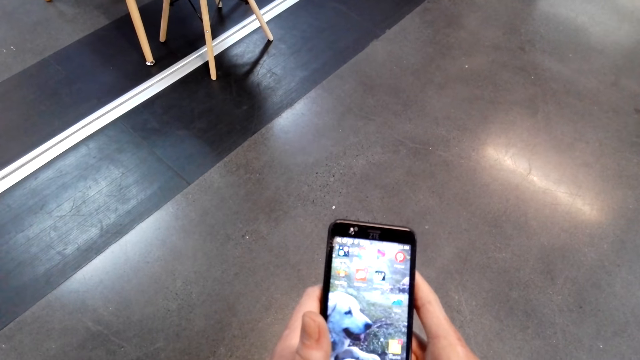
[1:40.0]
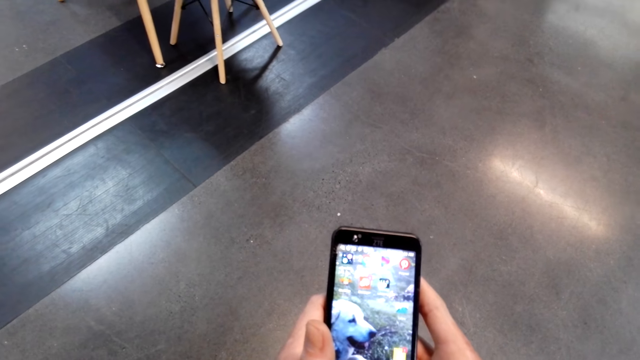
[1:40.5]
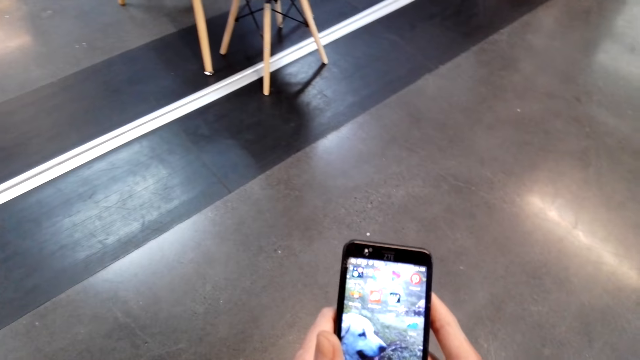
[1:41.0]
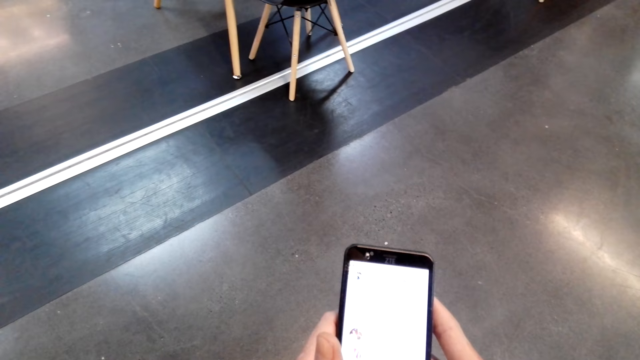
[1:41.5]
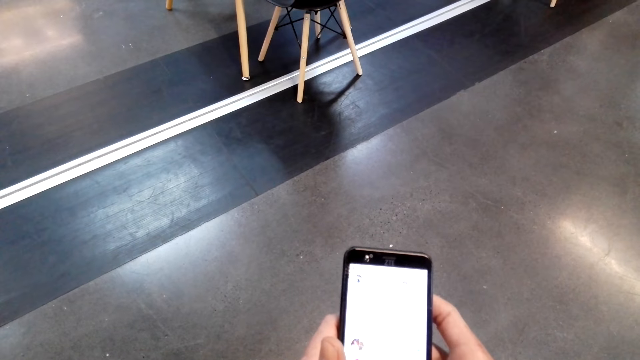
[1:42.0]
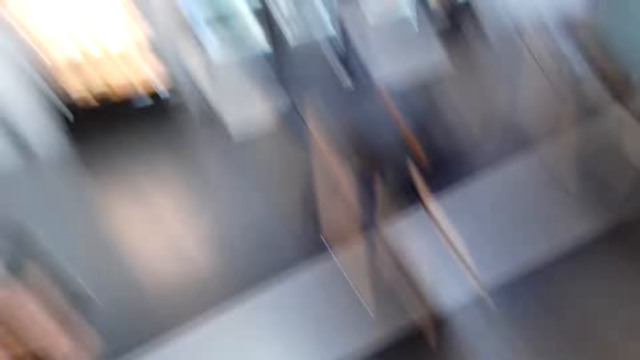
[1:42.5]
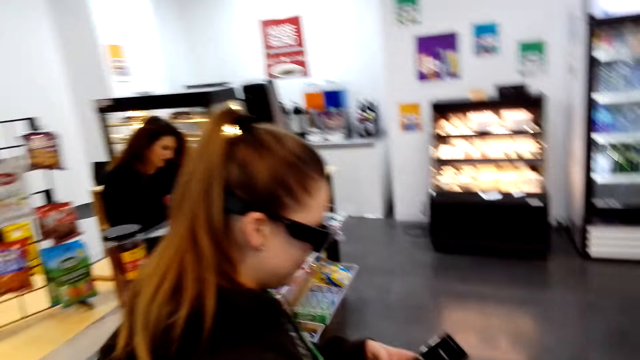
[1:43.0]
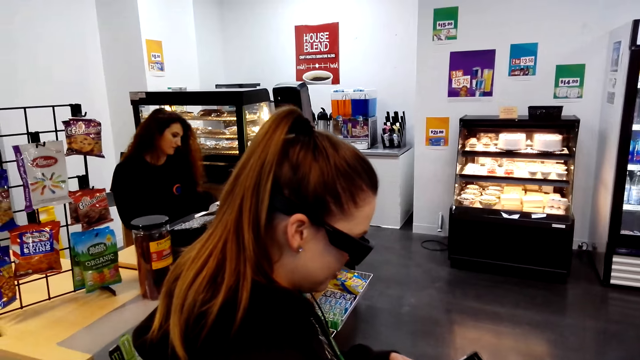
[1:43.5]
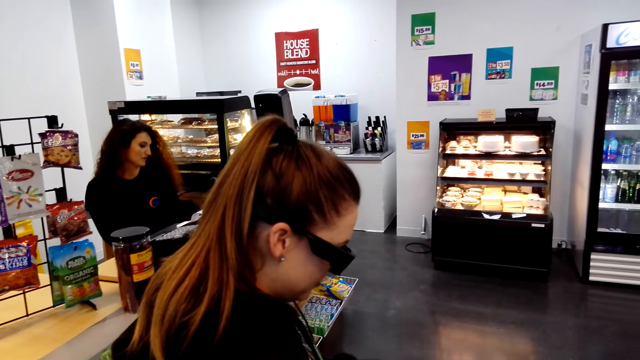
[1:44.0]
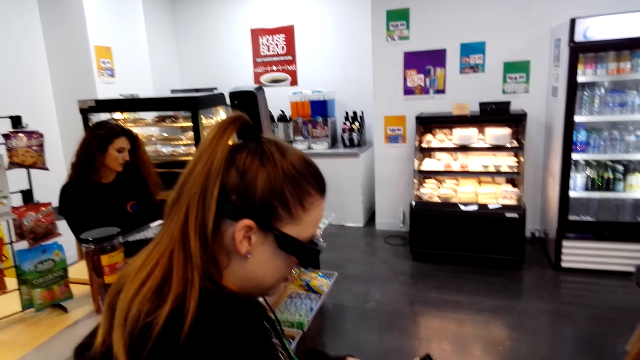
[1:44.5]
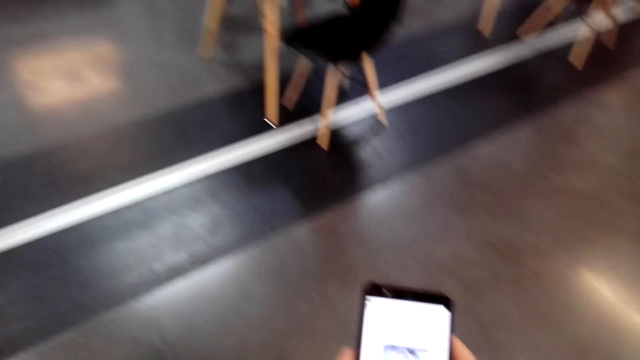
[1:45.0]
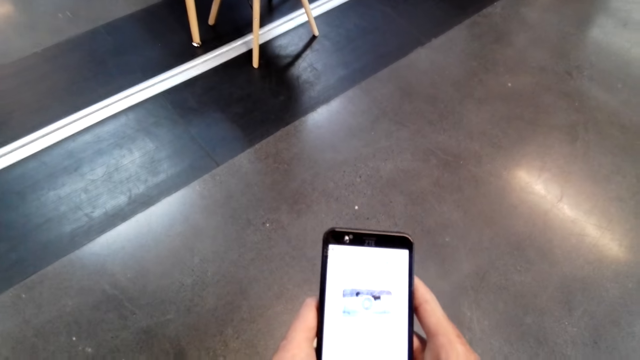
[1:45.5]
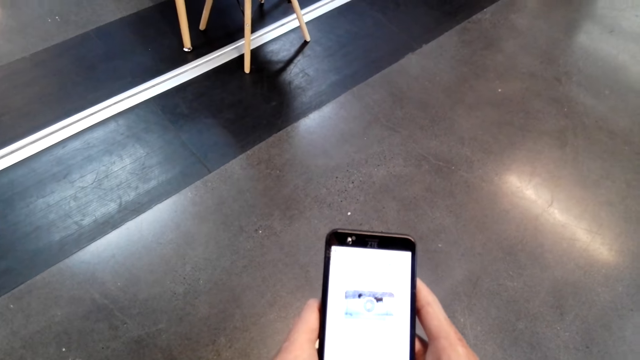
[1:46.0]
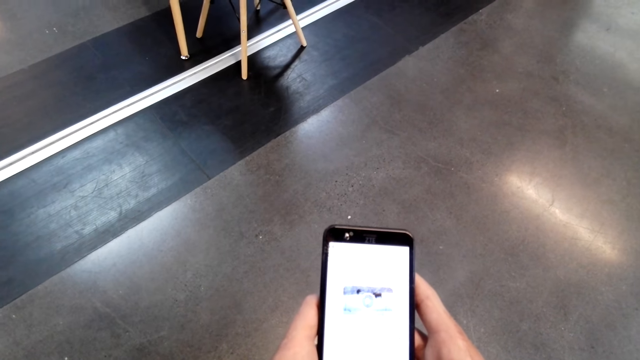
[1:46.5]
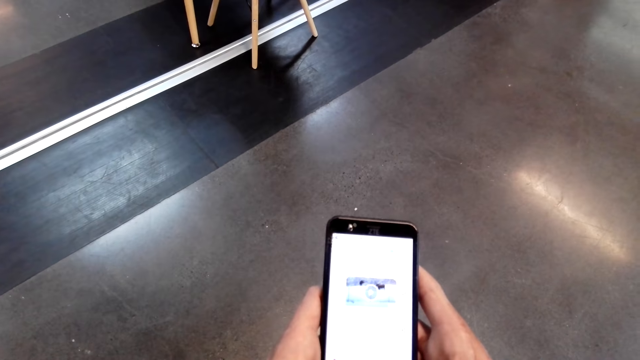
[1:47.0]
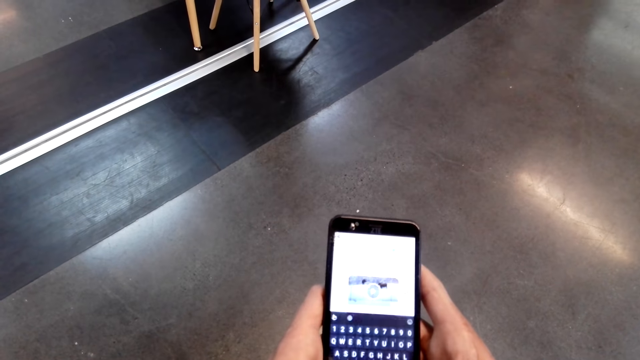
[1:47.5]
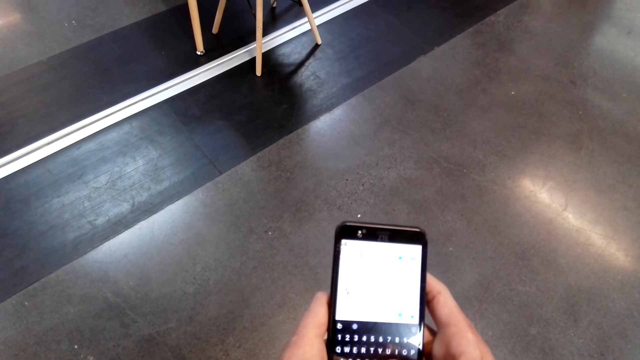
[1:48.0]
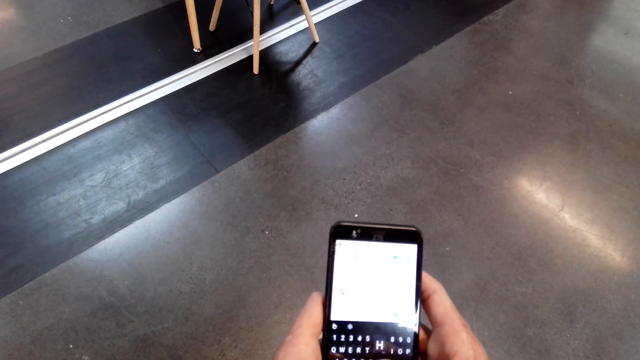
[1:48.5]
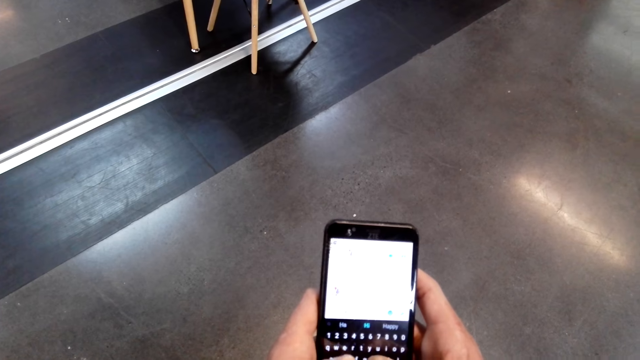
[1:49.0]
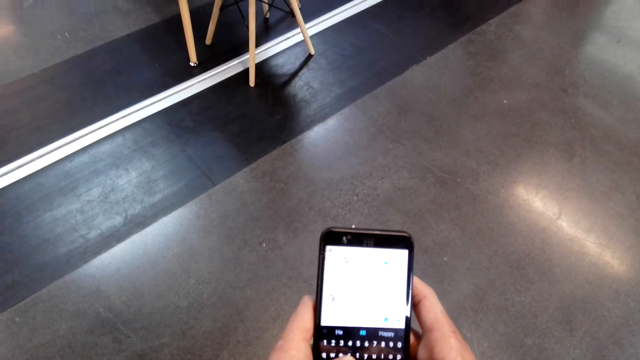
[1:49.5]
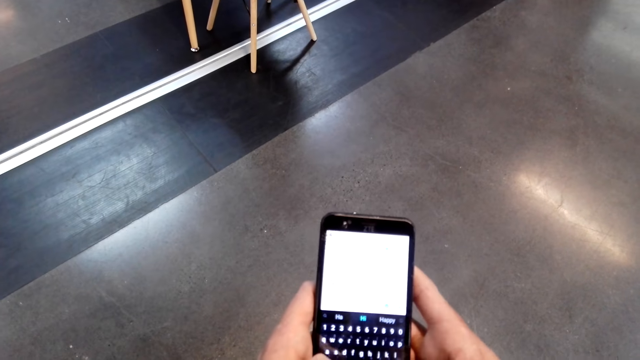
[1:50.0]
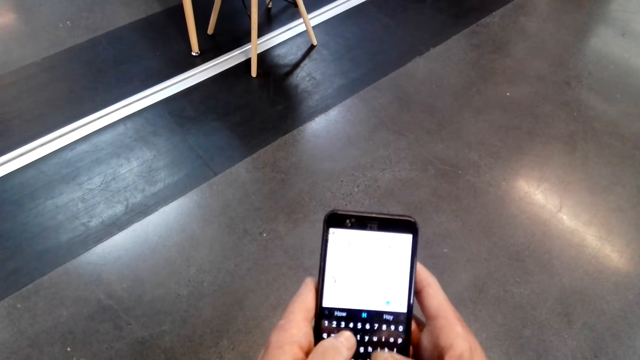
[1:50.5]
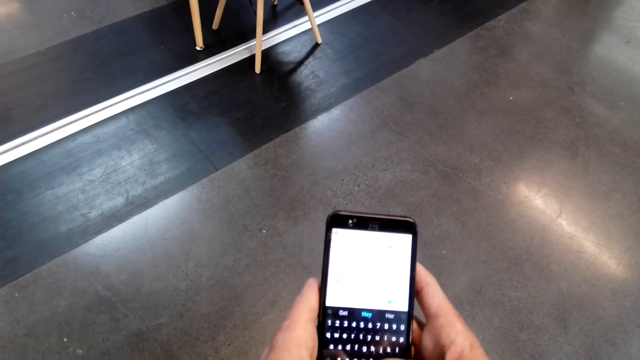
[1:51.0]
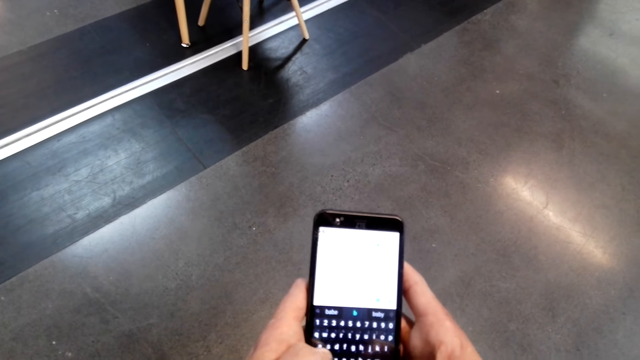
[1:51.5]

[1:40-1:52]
A lady scrolls her phone. A cashier interacts with another lady. The camera wearer operates a mobile phone. They scroll the phone.

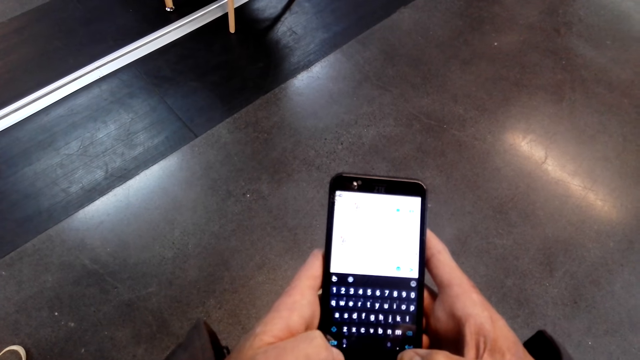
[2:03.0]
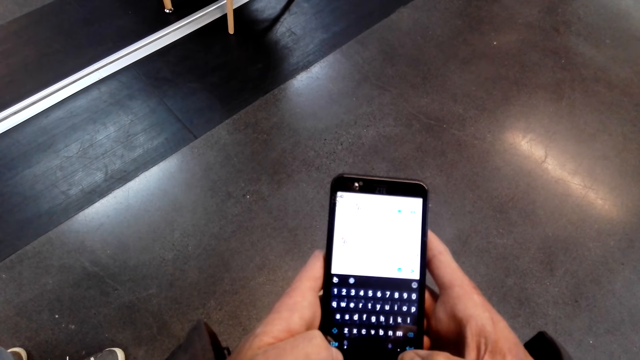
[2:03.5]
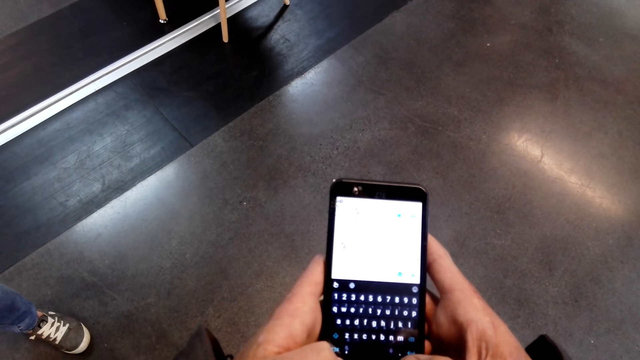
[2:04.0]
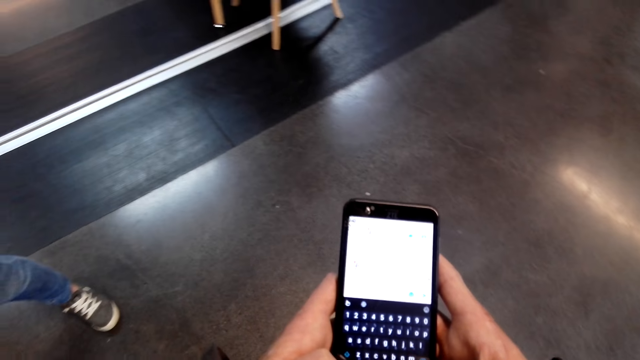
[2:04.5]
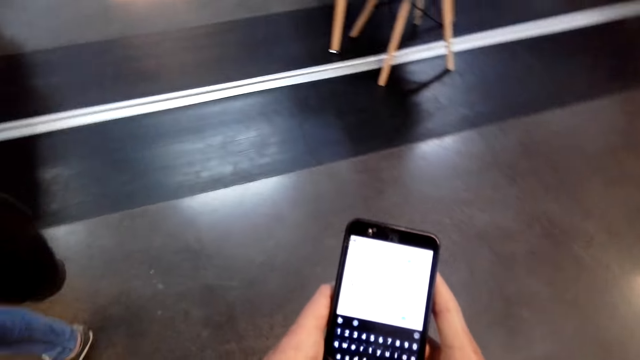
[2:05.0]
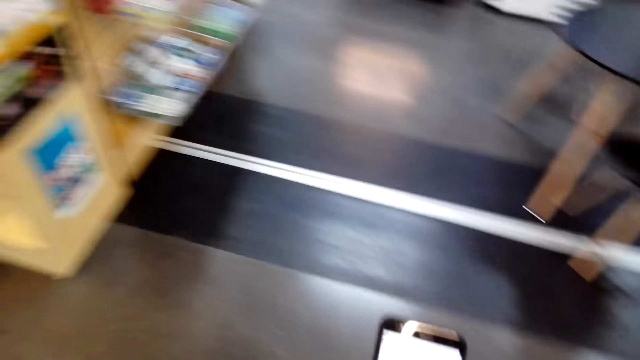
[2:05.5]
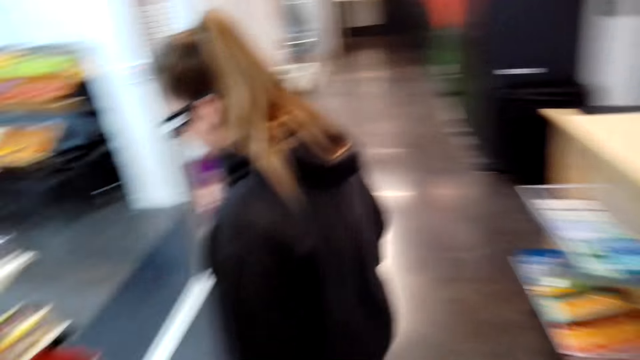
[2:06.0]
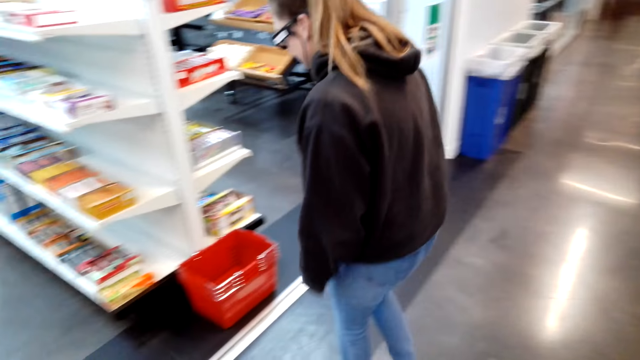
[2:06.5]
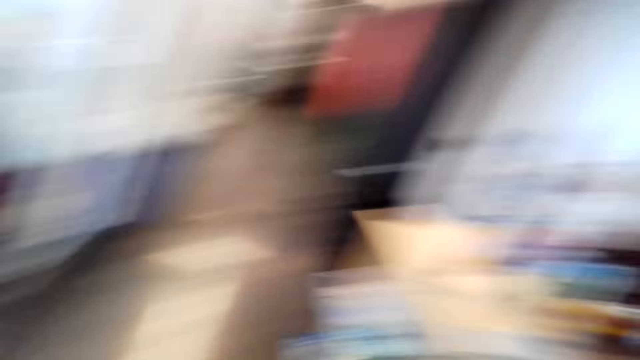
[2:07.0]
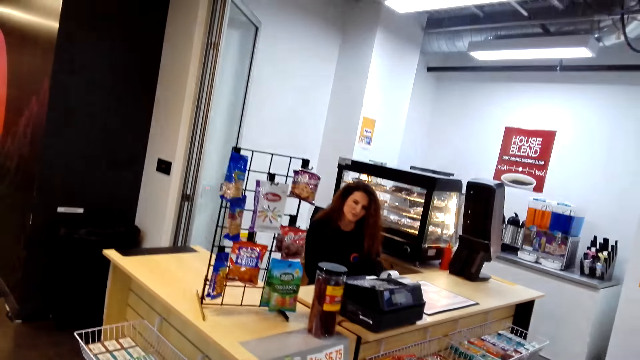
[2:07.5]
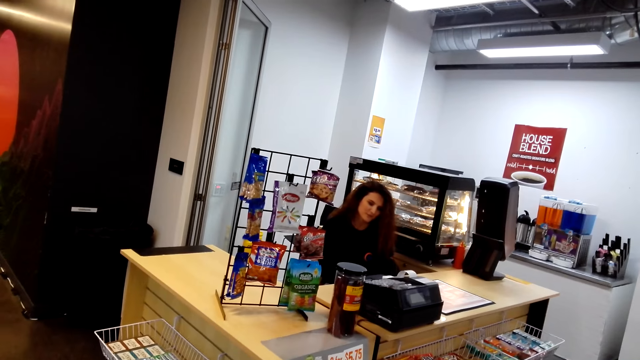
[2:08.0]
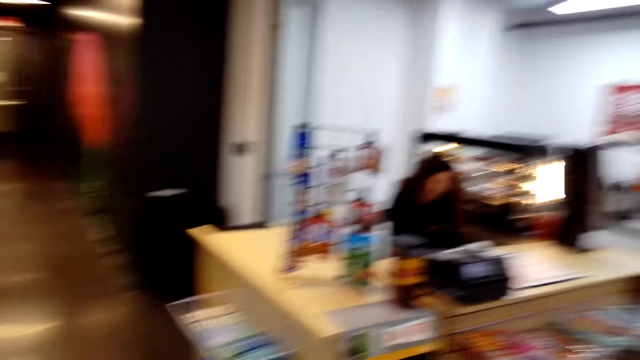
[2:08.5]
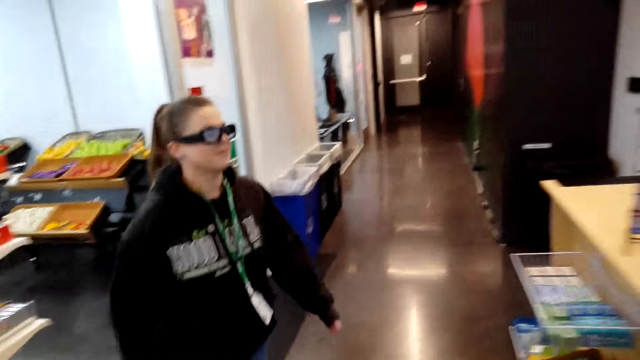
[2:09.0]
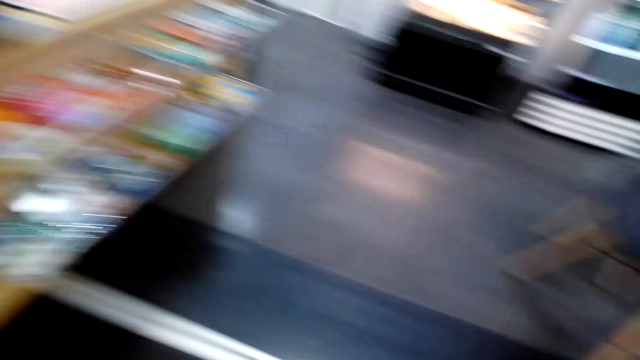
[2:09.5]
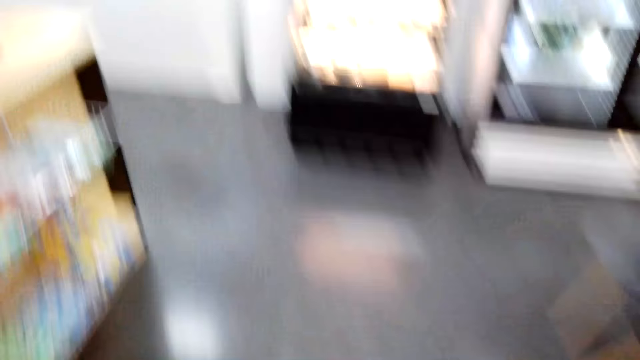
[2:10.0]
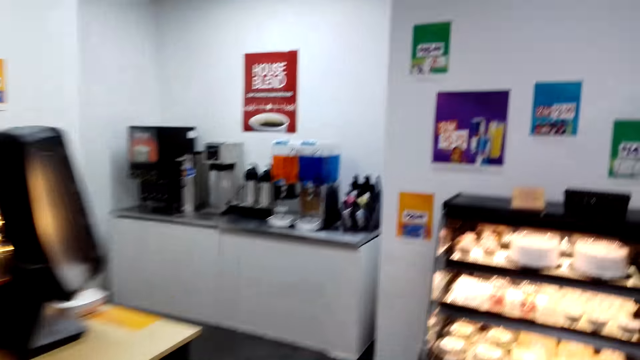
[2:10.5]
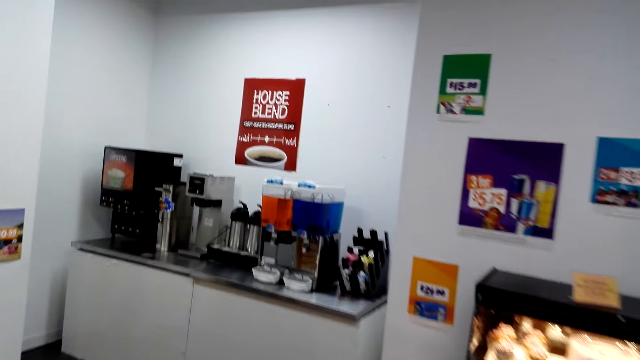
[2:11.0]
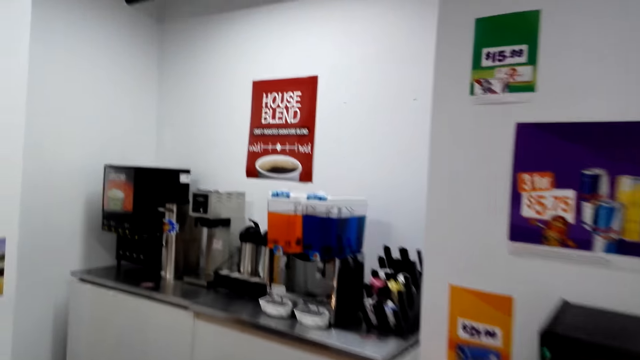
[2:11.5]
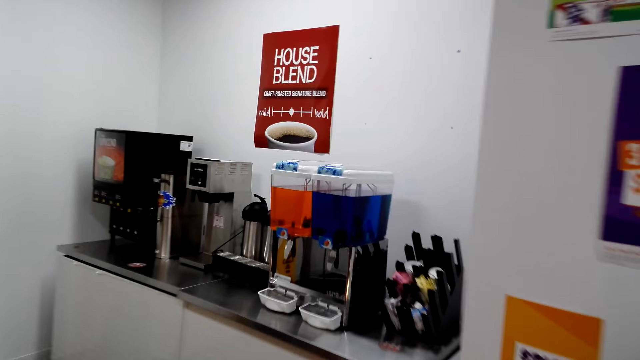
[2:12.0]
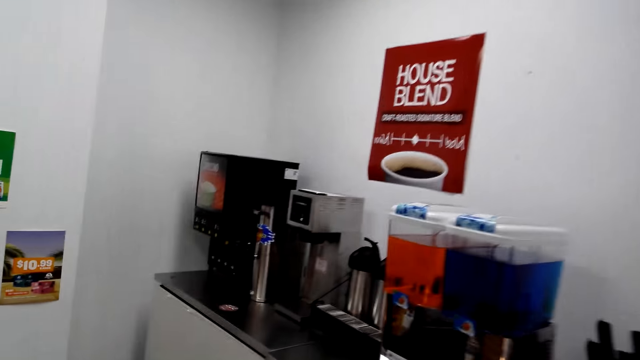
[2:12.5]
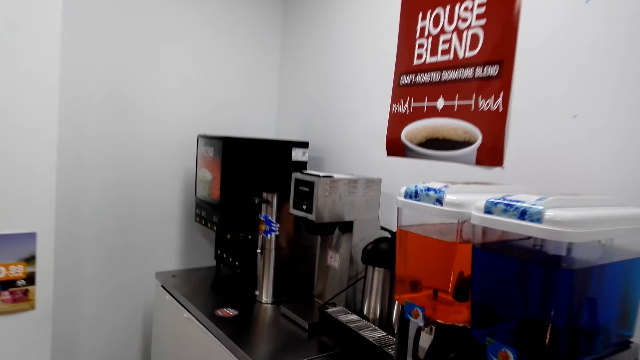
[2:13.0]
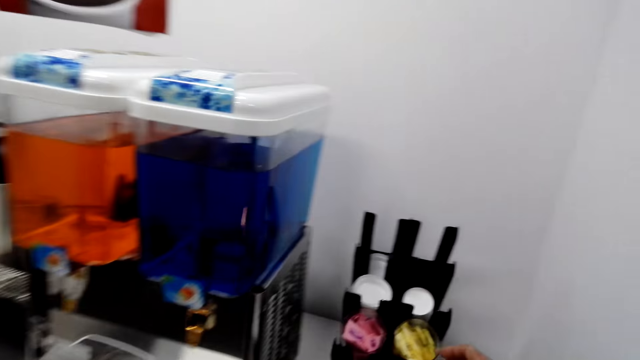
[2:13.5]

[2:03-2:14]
A lady walks around a supermarket. The camera wearer walks around the supermarket. Another lady sits in the counter. The camera wearer looks around the supermarket. A cashier interacts with the first lady. The first lady walks around the supermarket. The camera wearer walks around the supermarket. They walk towards a coffee maker in the store.
